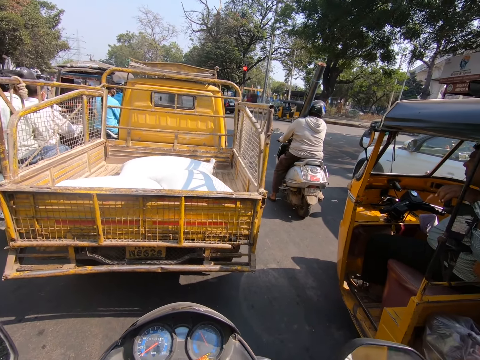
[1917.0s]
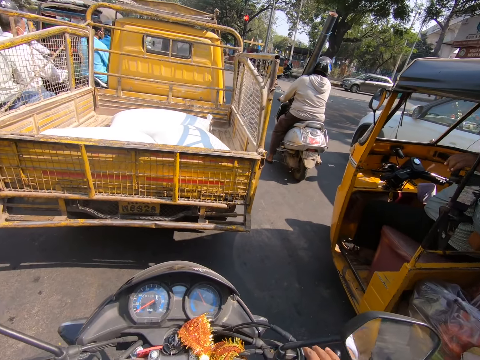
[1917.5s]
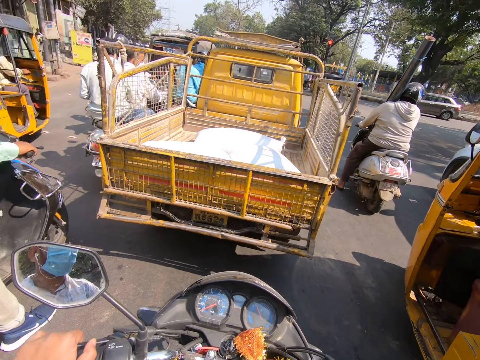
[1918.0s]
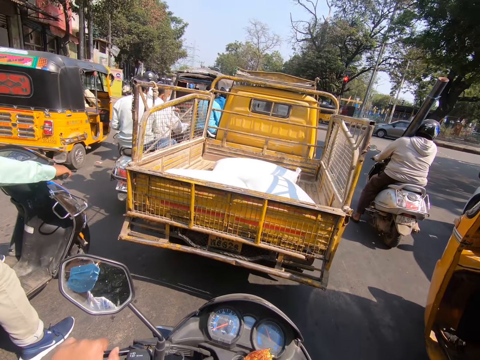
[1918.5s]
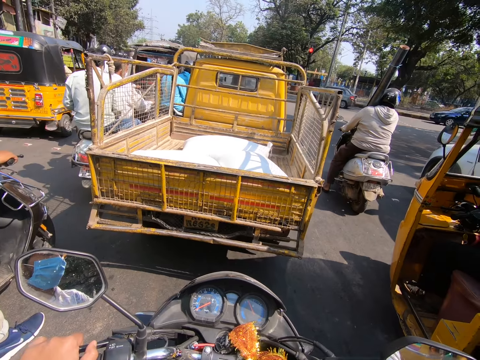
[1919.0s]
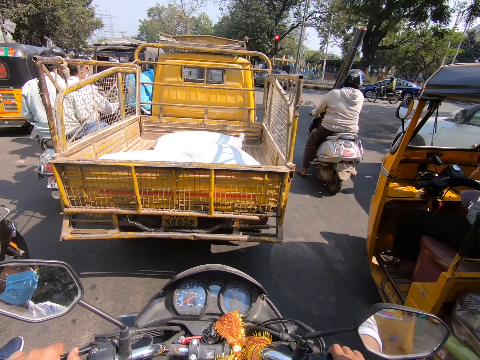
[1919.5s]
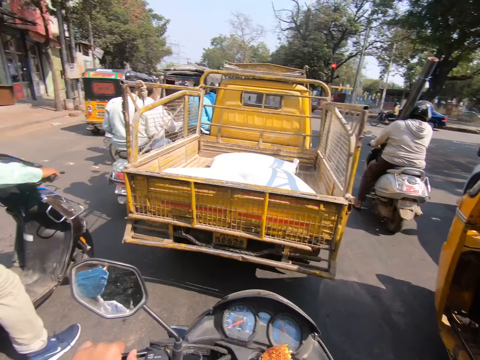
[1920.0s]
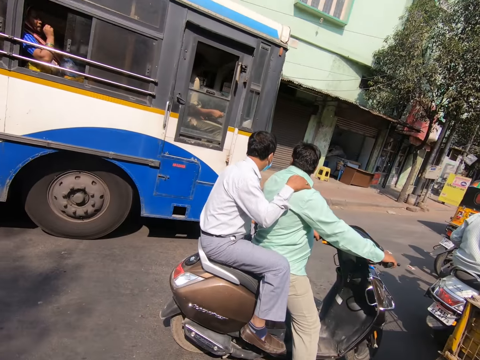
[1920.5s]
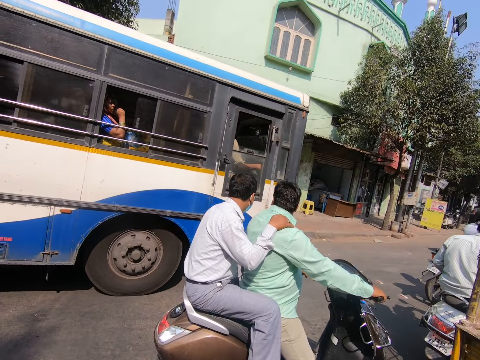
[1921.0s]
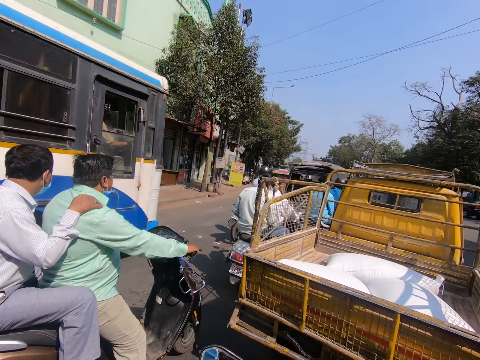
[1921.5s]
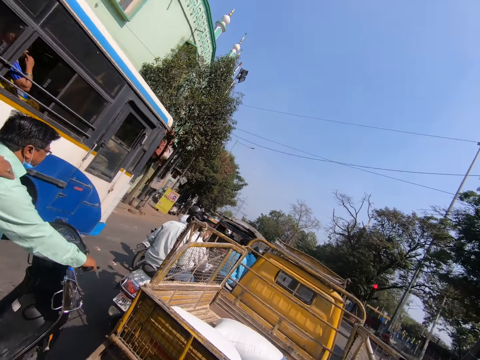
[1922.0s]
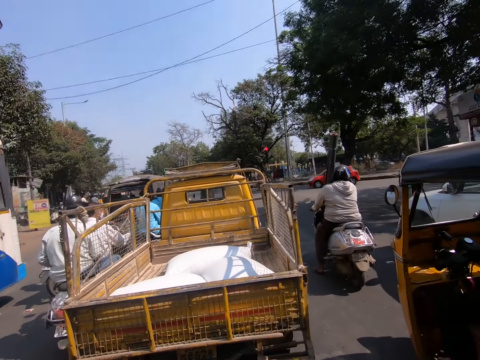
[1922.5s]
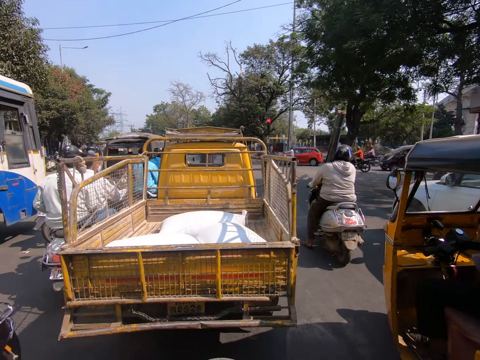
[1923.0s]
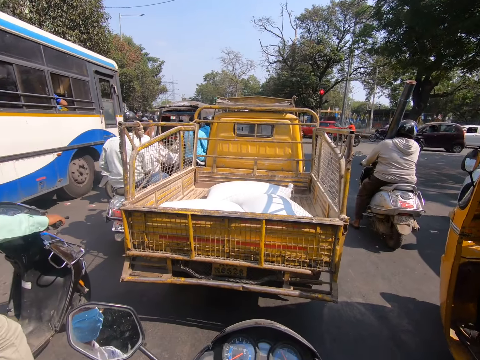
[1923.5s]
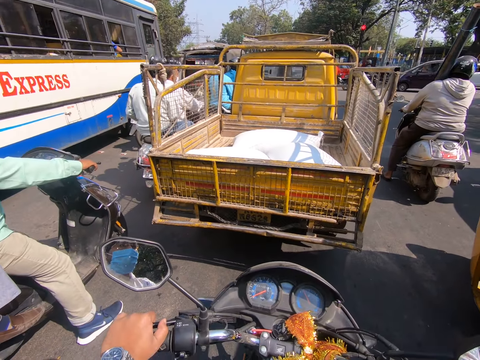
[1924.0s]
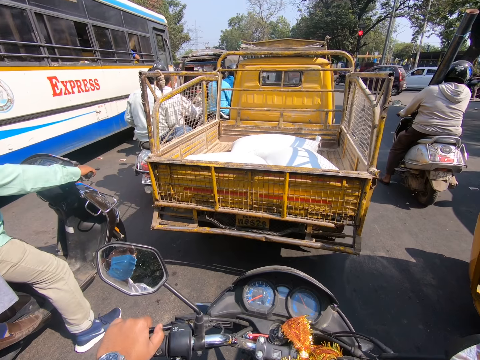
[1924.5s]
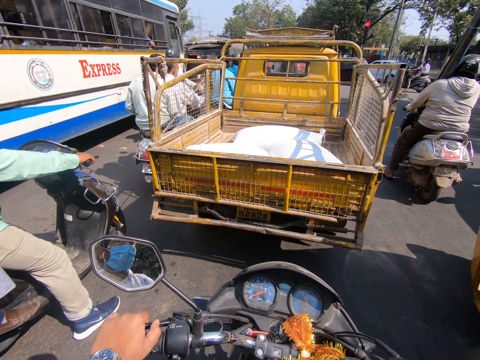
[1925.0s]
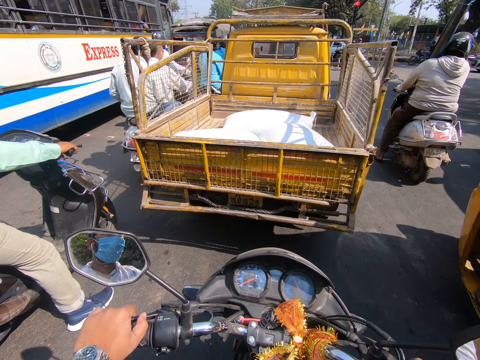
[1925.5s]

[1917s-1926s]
A blue bus drives past the camera wearer.

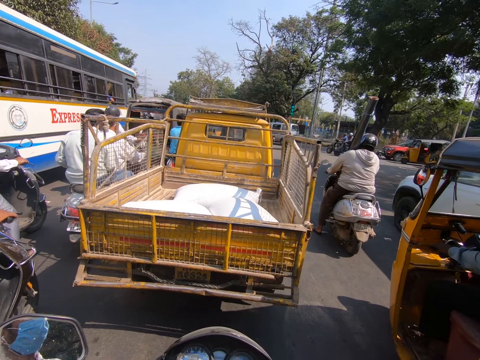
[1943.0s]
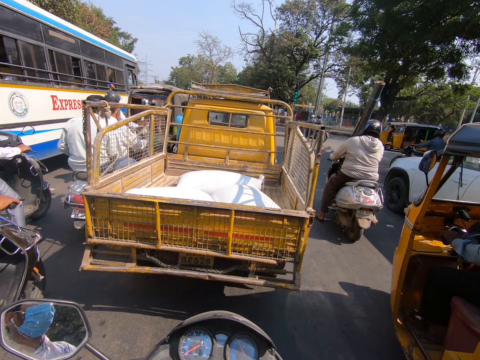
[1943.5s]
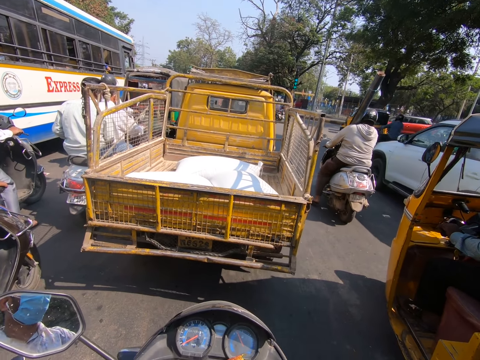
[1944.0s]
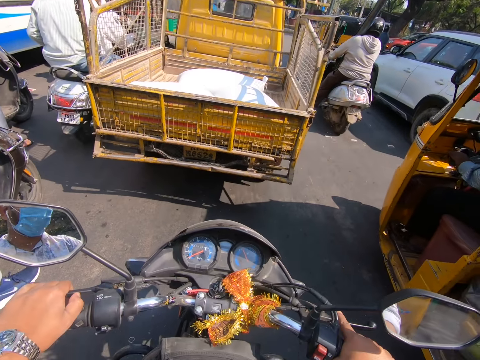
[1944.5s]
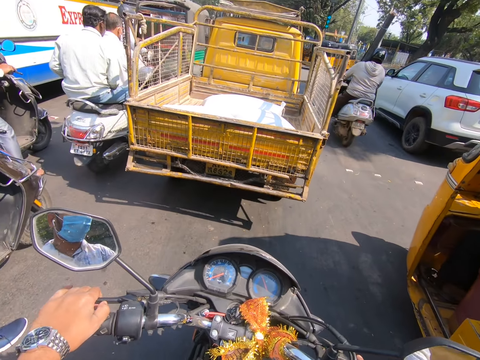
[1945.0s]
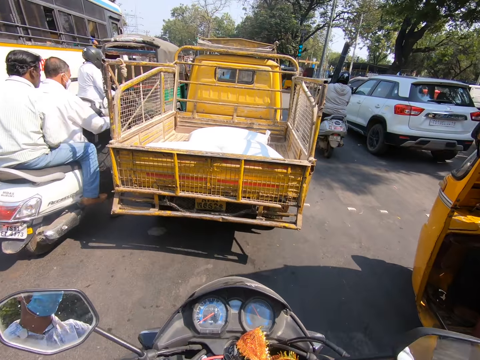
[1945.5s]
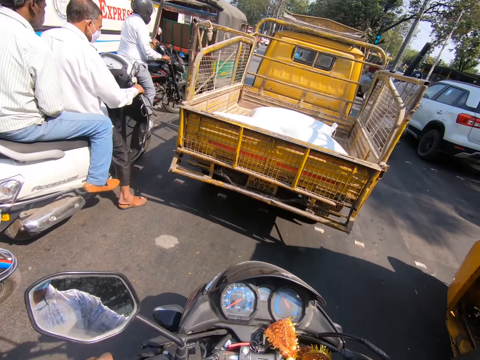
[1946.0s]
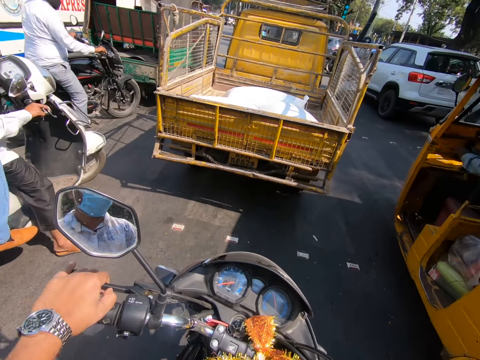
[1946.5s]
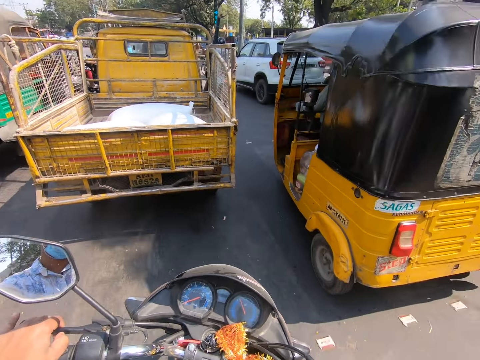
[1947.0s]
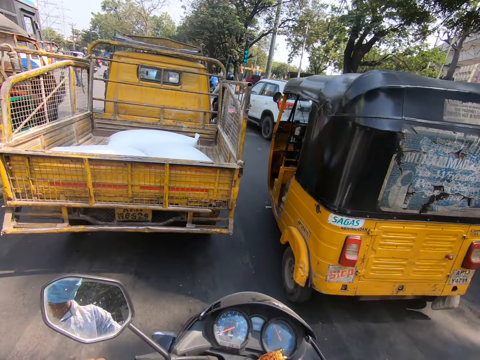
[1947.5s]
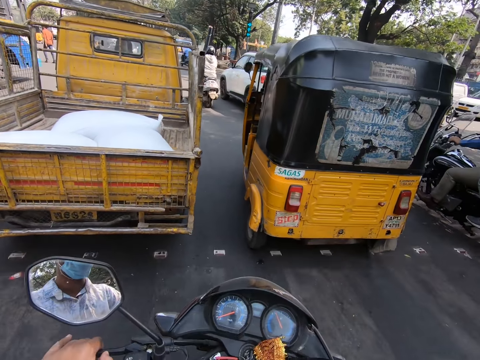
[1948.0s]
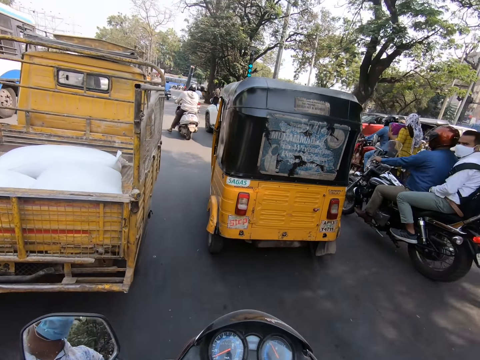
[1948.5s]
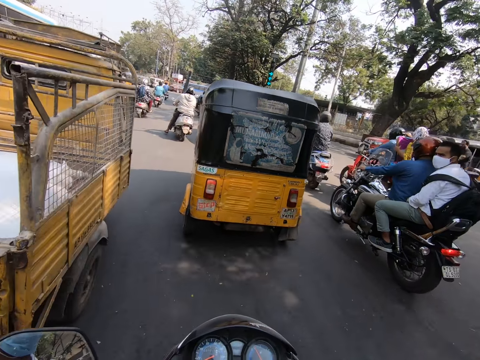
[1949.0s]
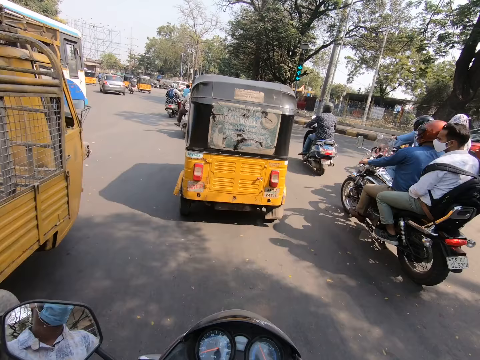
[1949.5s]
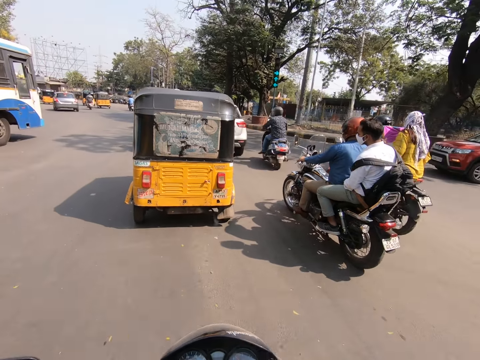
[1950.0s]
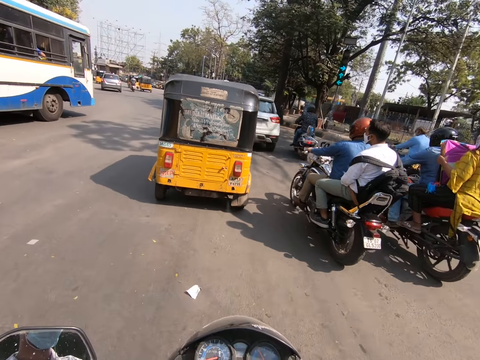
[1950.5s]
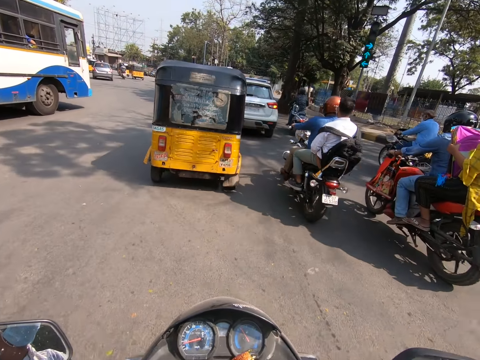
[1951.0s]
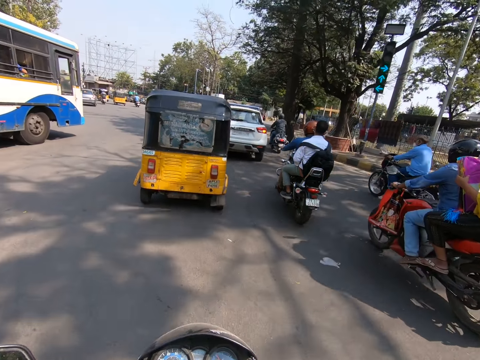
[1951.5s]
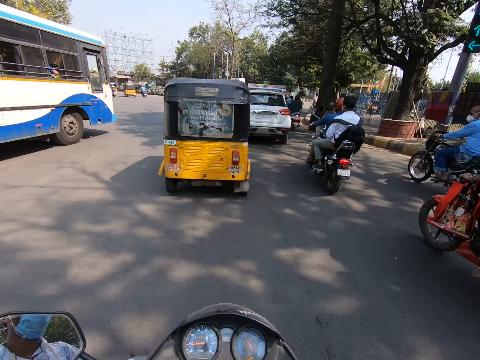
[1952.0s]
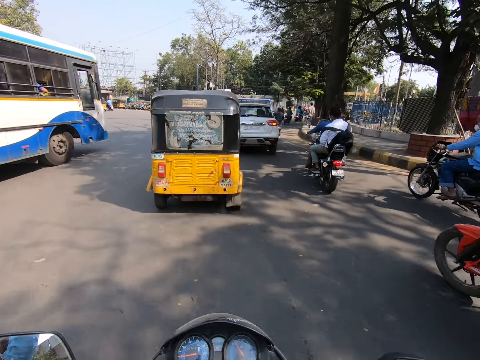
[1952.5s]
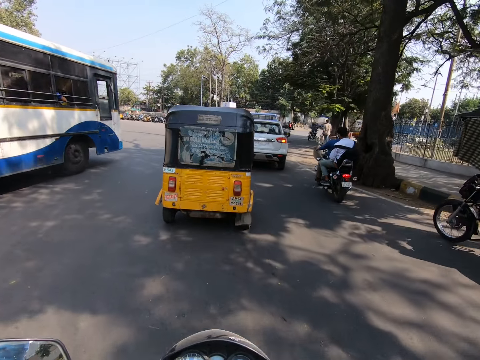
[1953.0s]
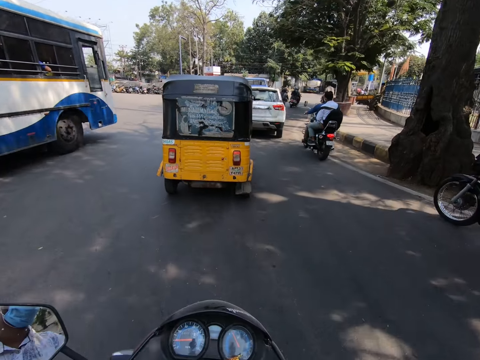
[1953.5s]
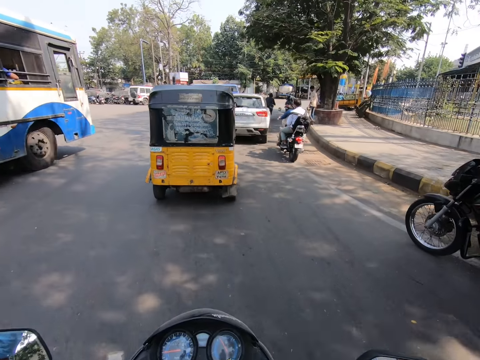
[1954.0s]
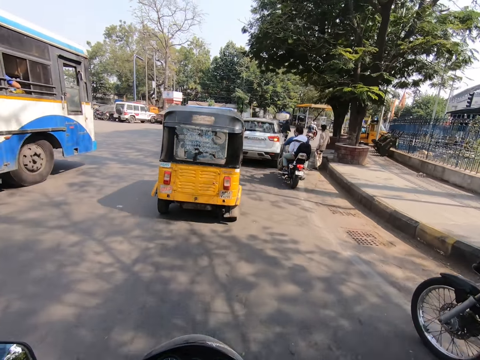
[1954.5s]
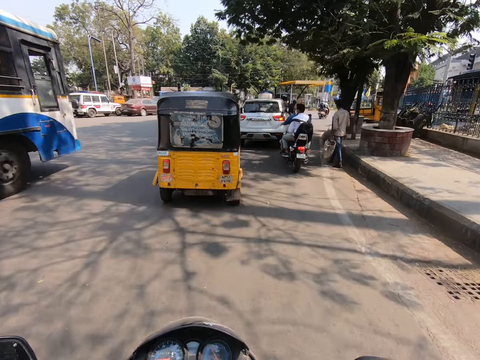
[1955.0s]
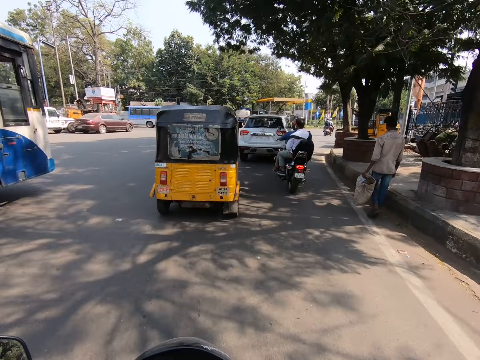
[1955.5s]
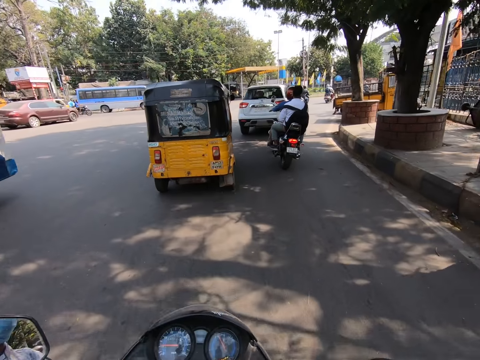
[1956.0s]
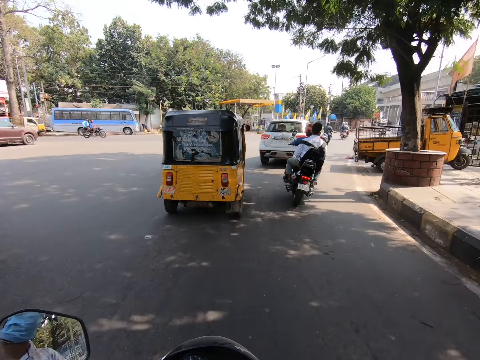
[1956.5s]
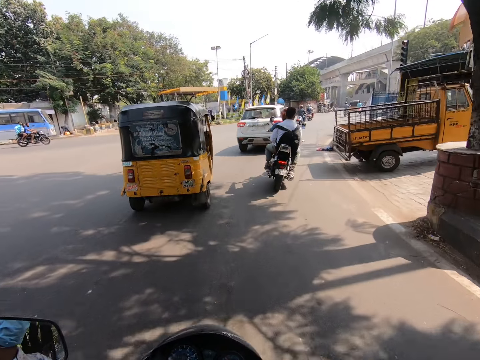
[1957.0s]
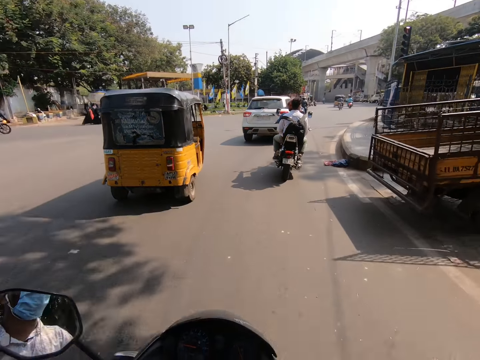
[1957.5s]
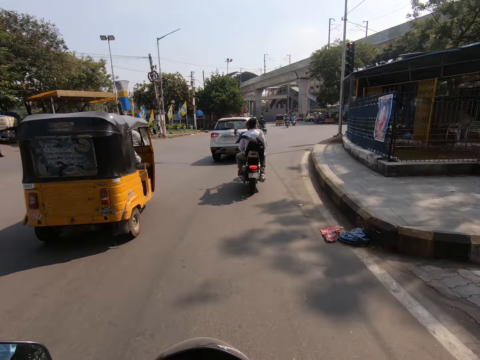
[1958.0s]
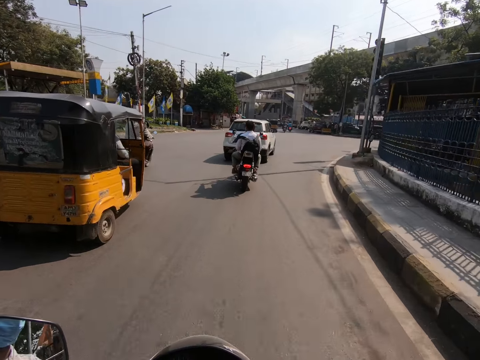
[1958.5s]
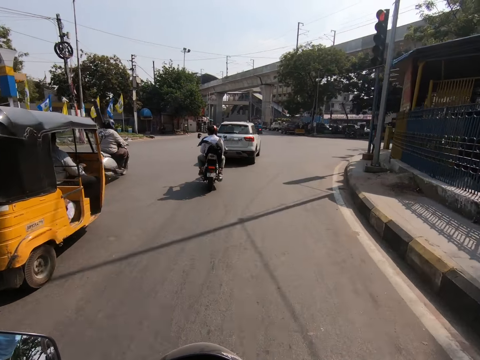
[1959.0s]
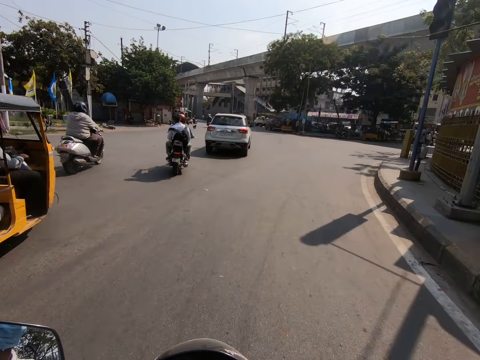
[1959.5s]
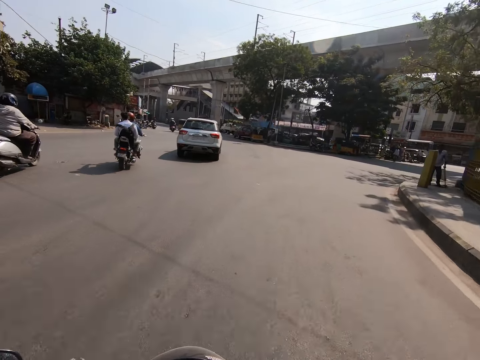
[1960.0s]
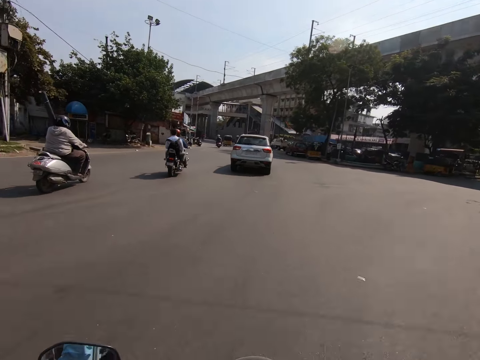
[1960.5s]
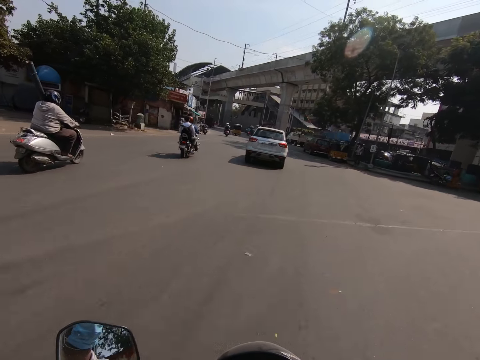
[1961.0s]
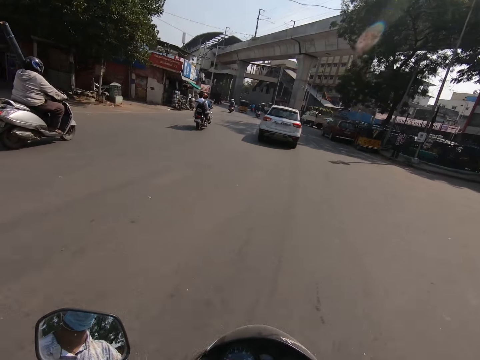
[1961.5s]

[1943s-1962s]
The camera wearer rides the motorcycle with both hands on the road. A yellow tricycle rides past the camera wearer. The camera wearer rides past a yellow truck. They ride past a red motorcycle. They ride past a black motorcycle. They ride past the blue bus. They ride past a yellow tricycle.
